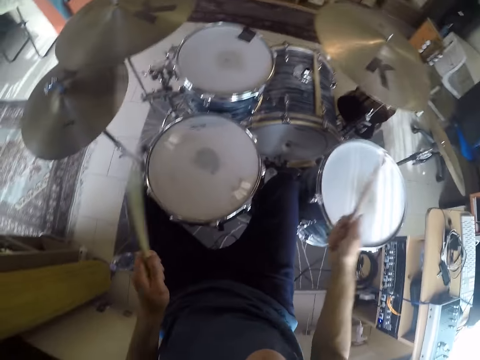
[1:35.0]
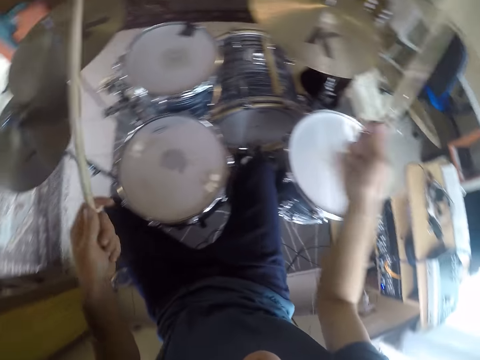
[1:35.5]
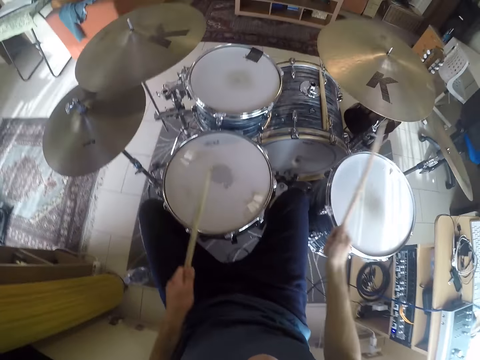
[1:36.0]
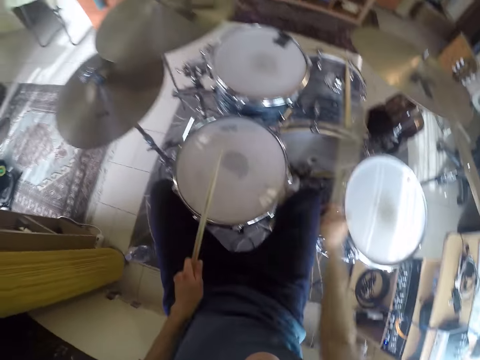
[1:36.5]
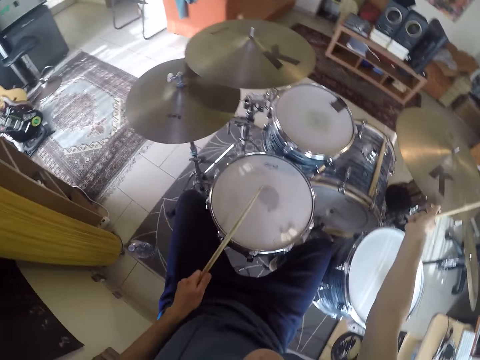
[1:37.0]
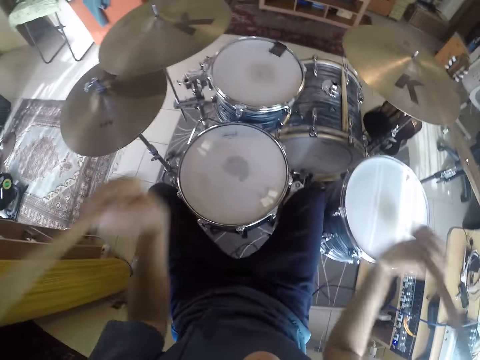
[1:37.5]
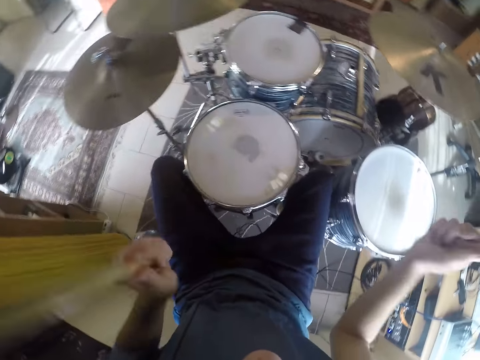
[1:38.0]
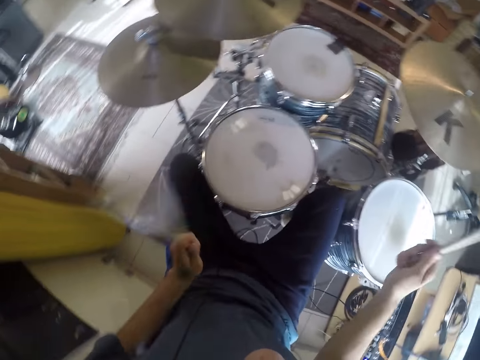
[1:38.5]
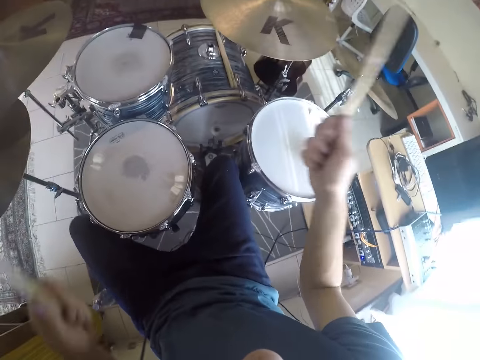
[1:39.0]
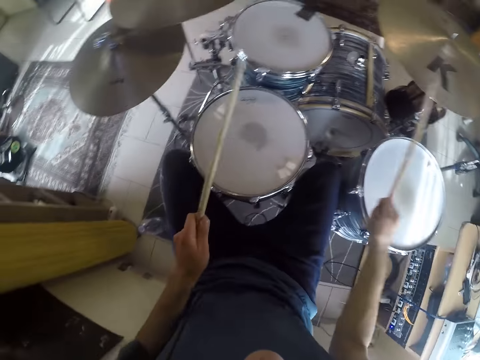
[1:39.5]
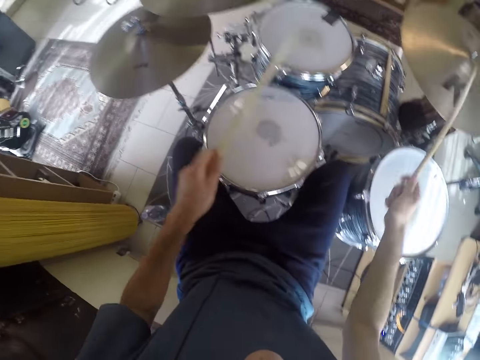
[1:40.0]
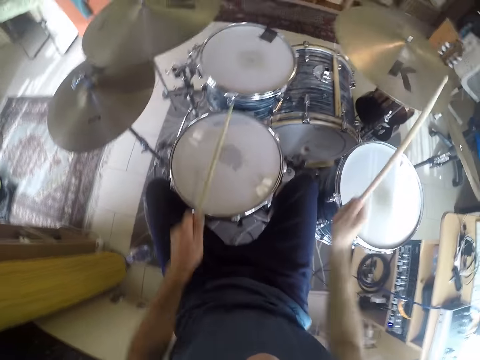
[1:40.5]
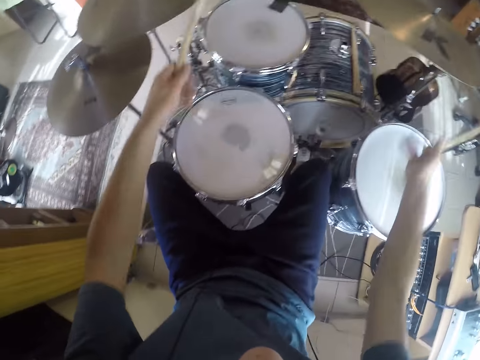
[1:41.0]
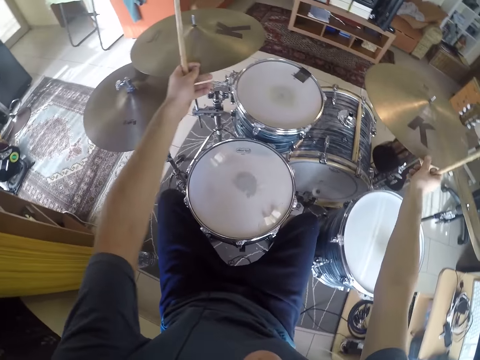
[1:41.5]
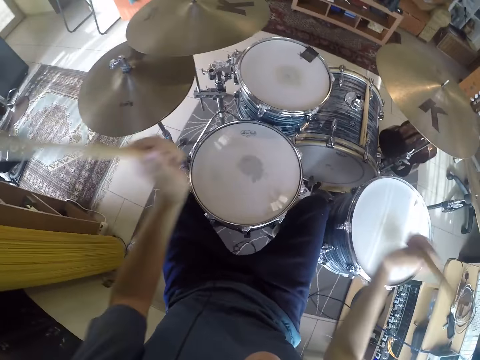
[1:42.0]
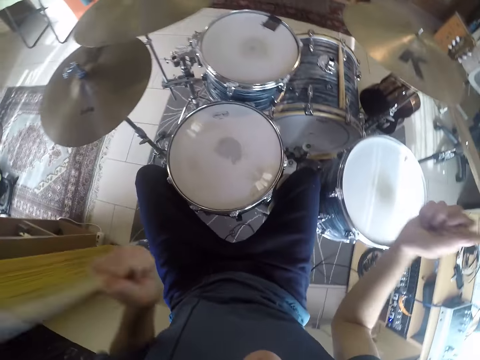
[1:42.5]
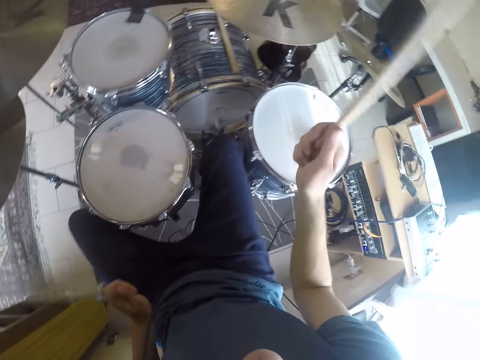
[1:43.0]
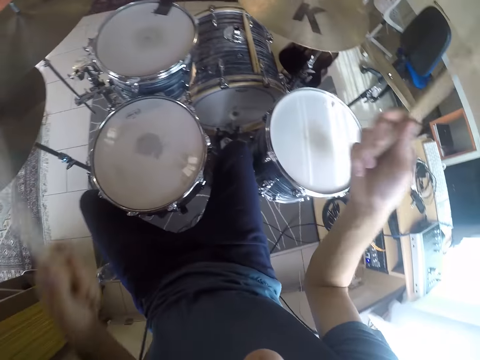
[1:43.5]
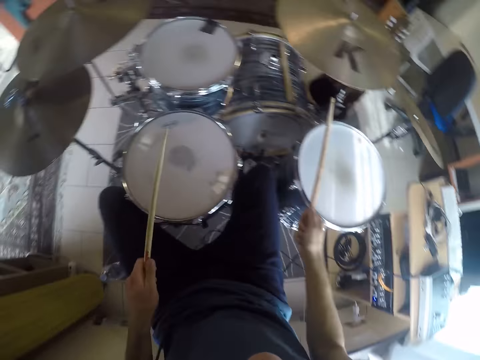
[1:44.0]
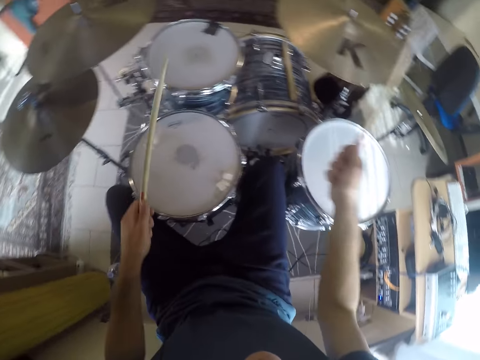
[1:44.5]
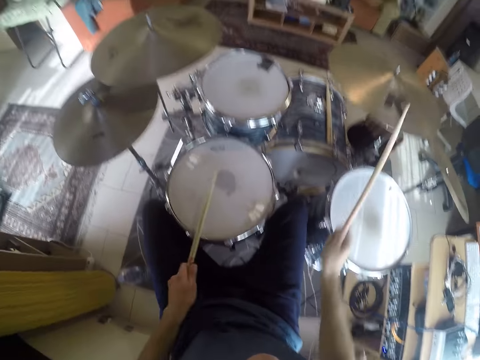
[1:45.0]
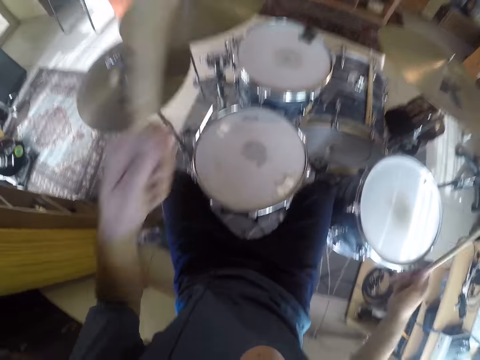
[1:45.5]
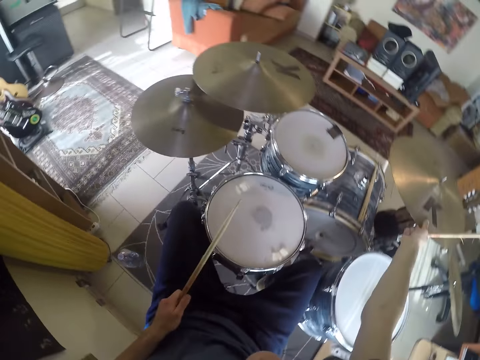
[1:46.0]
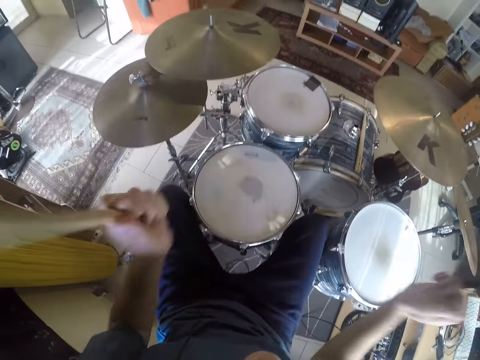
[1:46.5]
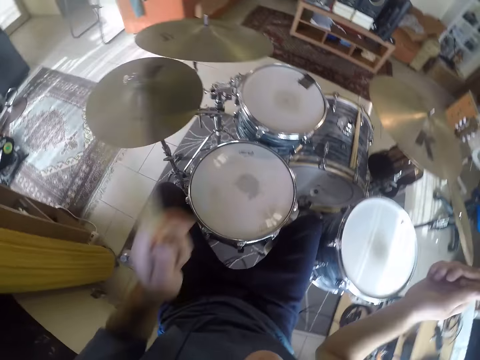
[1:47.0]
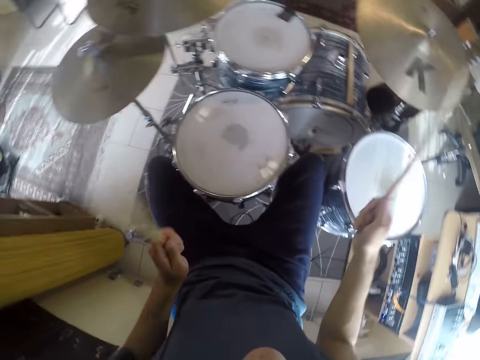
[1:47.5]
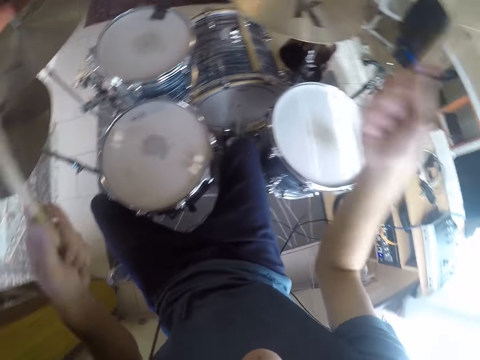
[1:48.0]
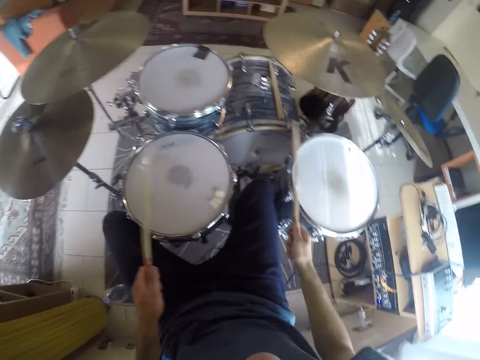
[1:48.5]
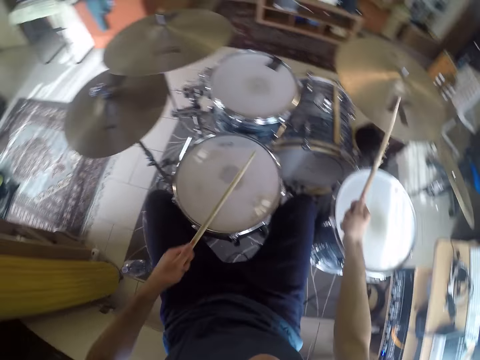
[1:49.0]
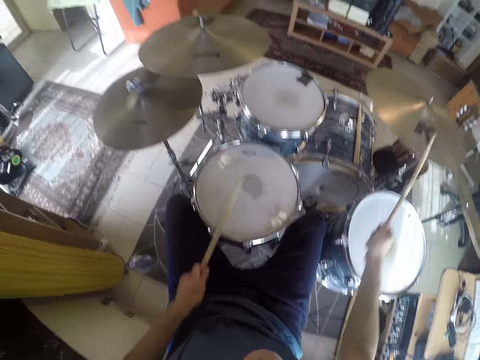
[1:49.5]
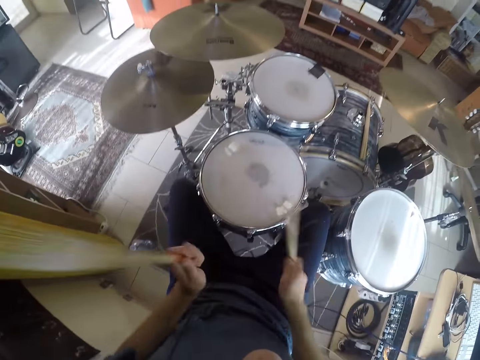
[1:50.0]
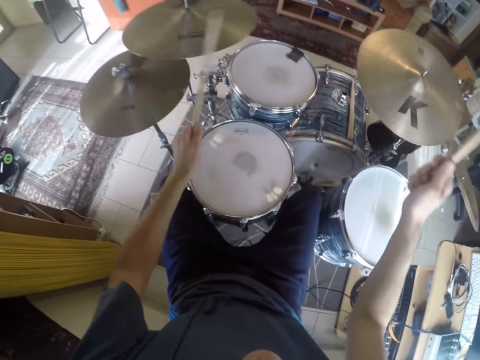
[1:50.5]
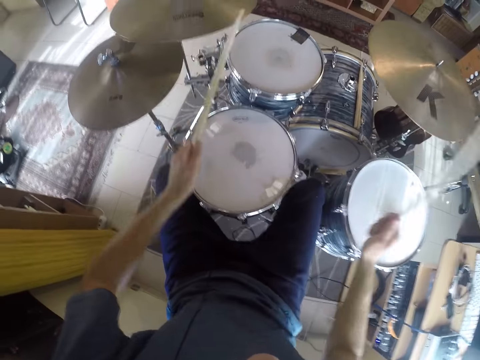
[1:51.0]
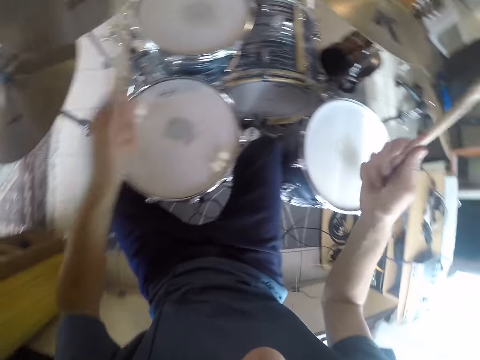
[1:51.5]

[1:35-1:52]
The camera wearer holds the ride cymbal with the right hand. They play the drums. They hold the ride cymbal with the right hand. They hold a crash cymbal with the left hand. They play the drums. They hold the ride cymbal with the right hand. They play the drums.

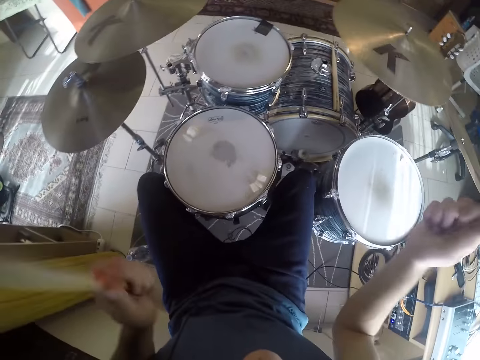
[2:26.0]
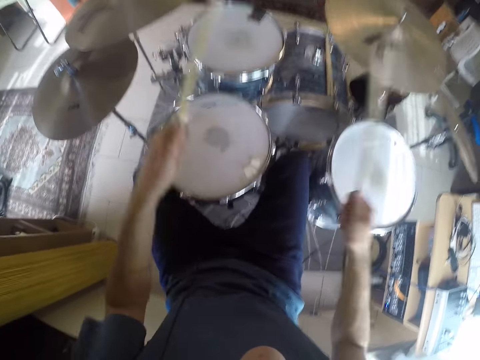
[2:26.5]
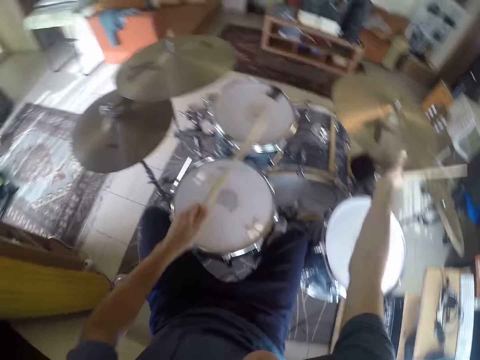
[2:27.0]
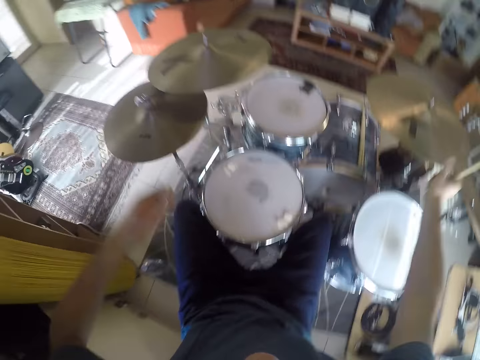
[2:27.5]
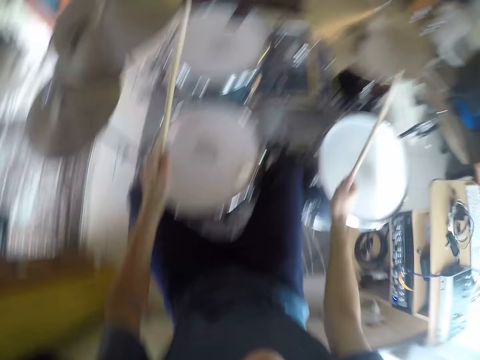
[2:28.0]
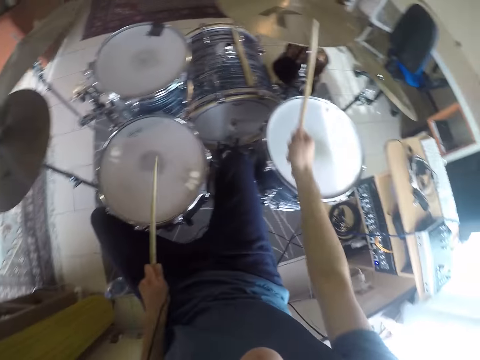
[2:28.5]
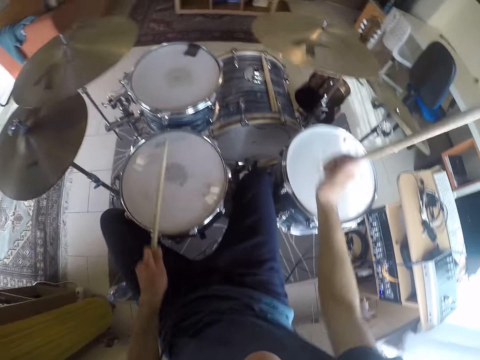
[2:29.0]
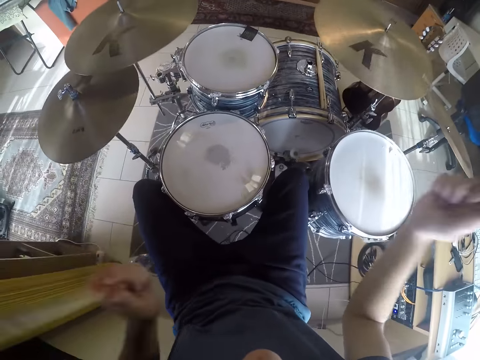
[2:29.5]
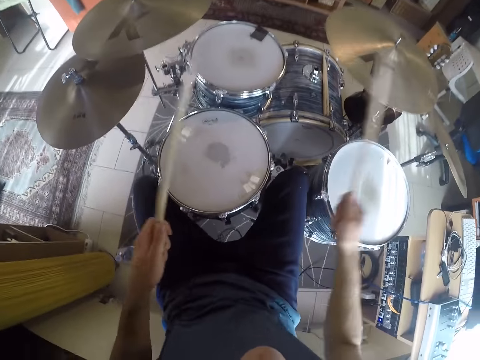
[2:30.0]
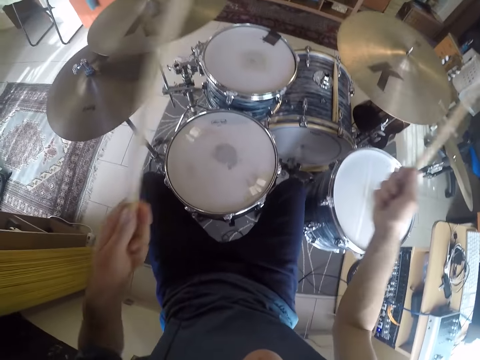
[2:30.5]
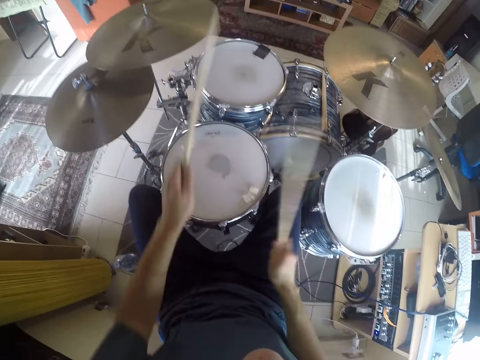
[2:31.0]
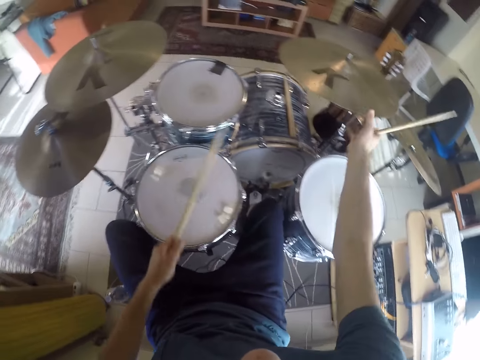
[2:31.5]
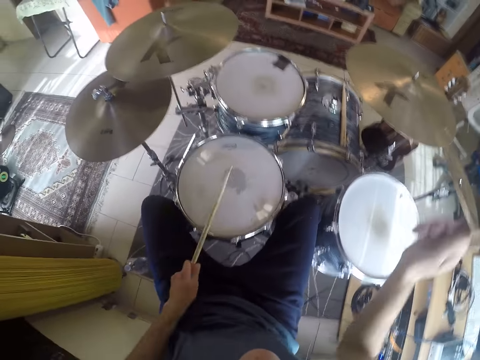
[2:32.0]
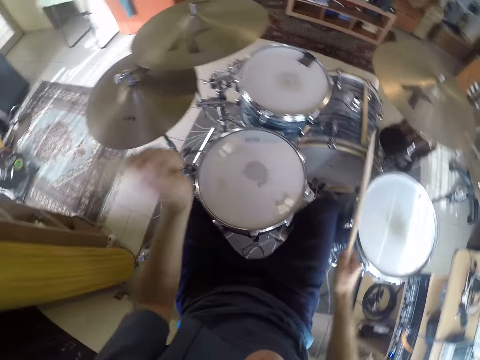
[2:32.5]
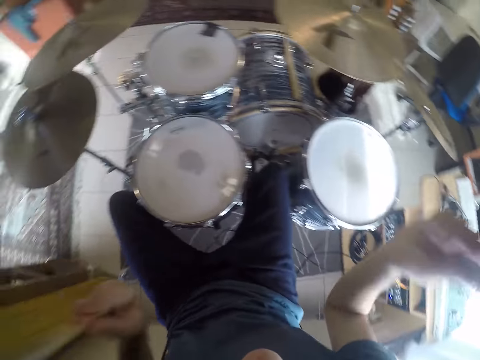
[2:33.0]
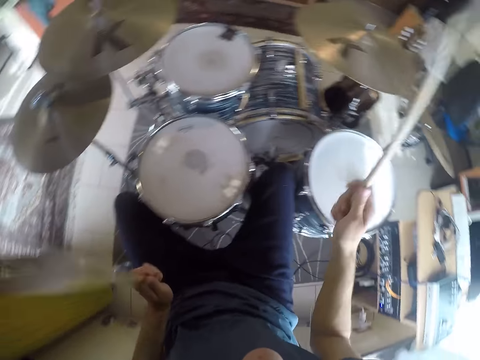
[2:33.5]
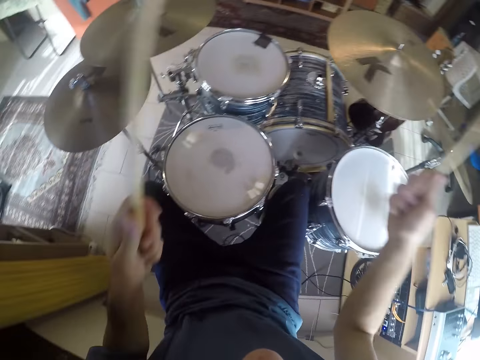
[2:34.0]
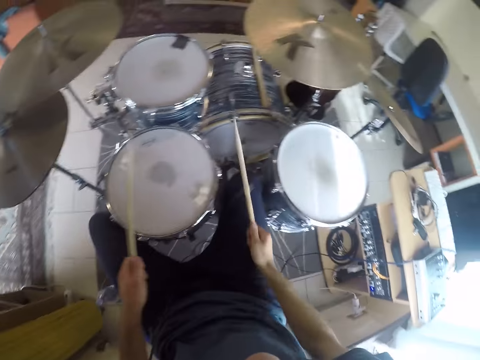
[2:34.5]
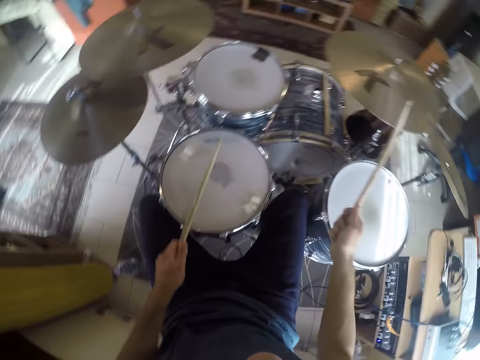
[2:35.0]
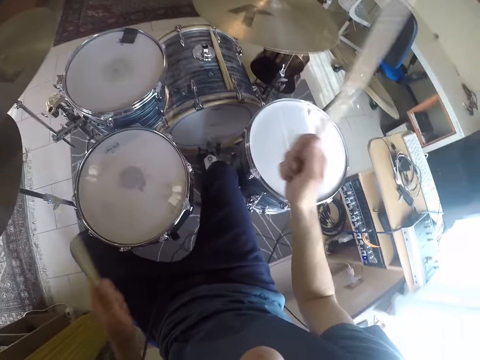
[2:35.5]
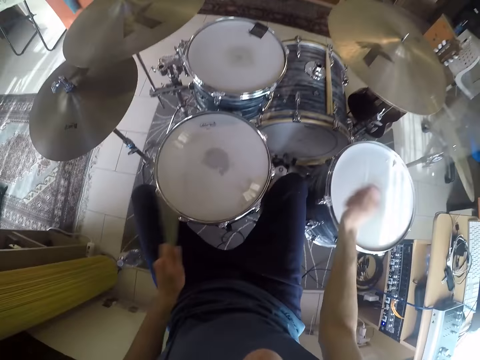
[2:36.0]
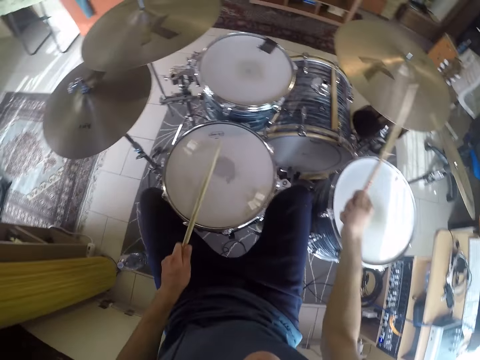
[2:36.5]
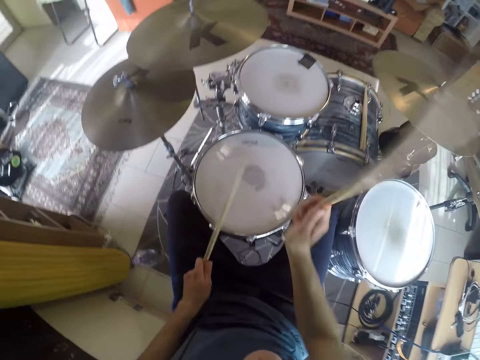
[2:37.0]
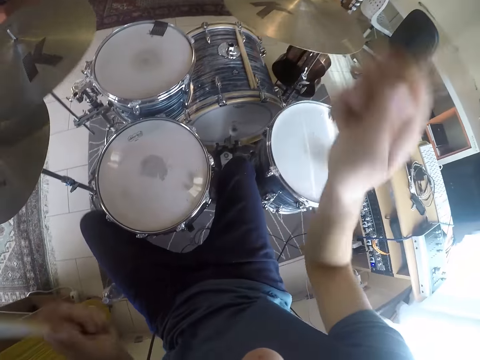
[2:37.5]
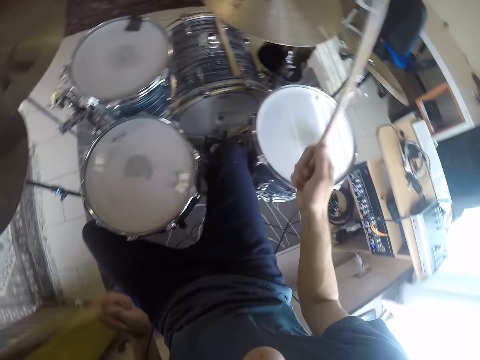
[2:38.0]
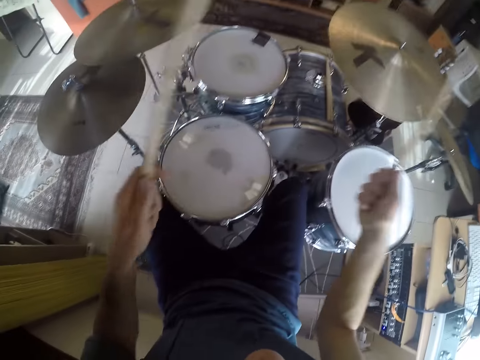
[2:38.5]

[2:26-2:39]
The camera wearer holds the ride cymbal with the right hand. They play the drums. They hold the ride cymbal with the right hand. They play the drums.
